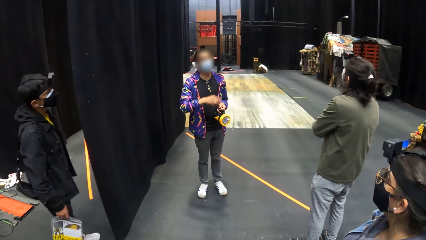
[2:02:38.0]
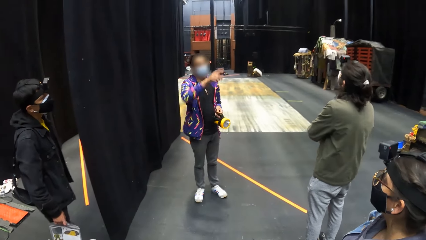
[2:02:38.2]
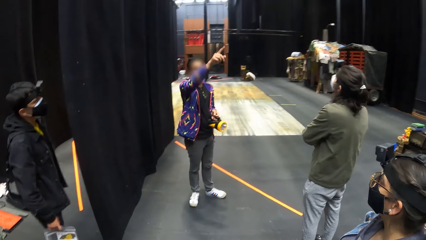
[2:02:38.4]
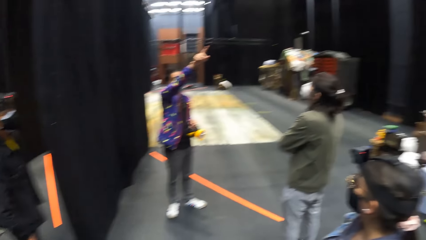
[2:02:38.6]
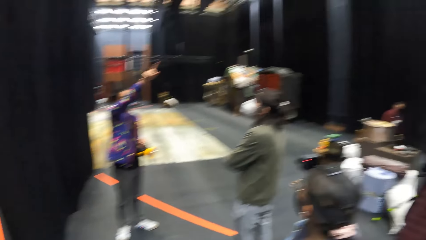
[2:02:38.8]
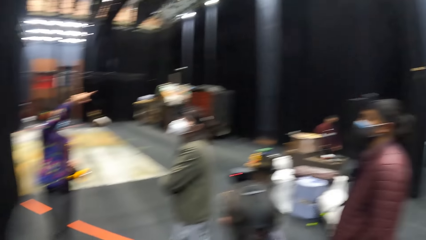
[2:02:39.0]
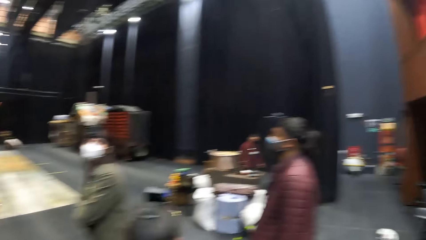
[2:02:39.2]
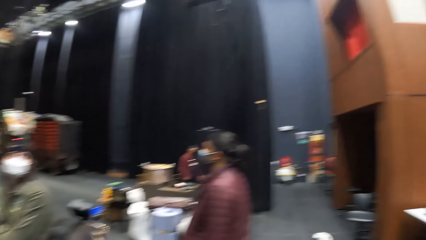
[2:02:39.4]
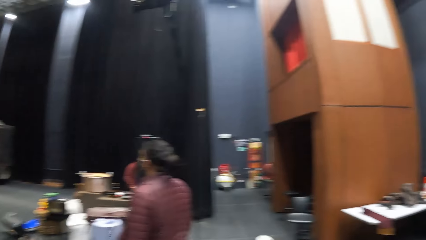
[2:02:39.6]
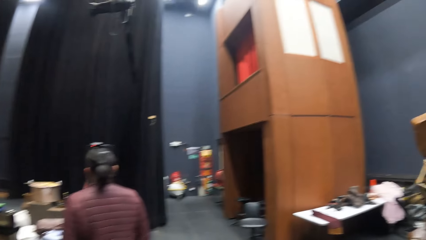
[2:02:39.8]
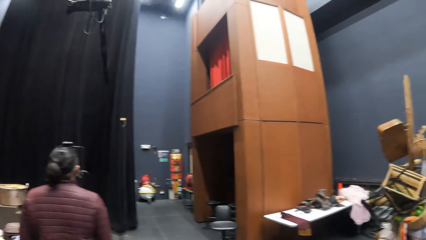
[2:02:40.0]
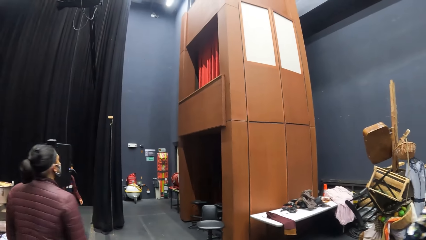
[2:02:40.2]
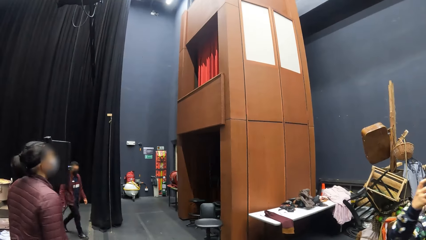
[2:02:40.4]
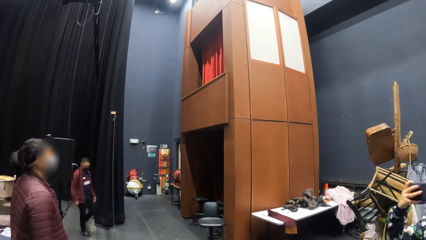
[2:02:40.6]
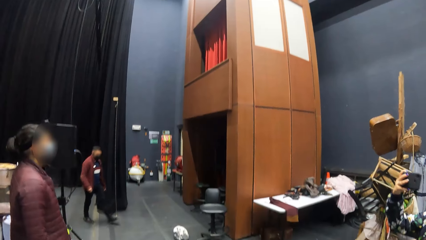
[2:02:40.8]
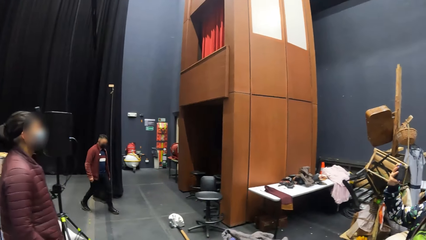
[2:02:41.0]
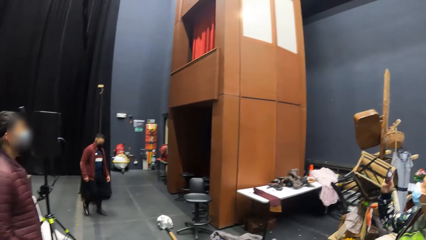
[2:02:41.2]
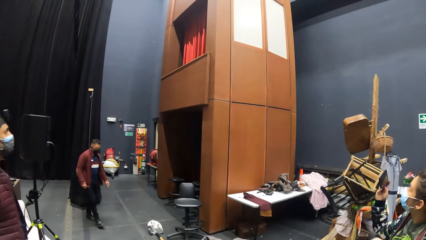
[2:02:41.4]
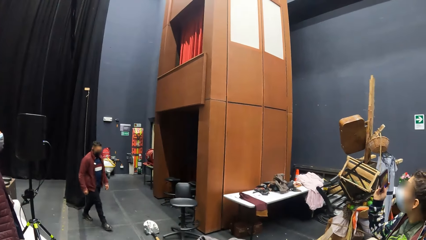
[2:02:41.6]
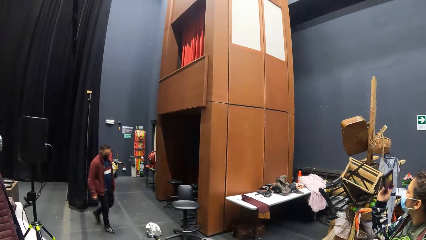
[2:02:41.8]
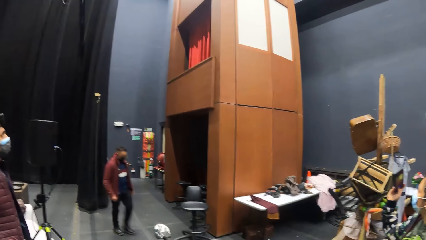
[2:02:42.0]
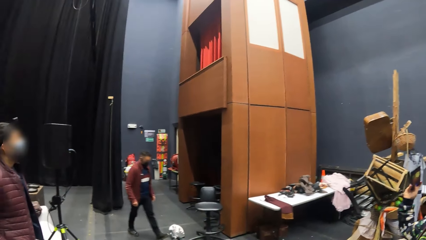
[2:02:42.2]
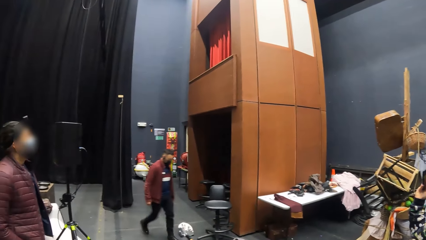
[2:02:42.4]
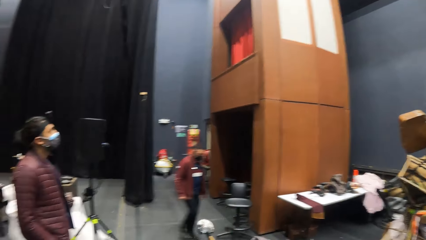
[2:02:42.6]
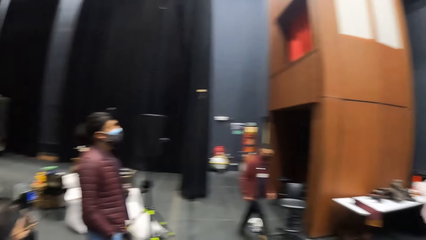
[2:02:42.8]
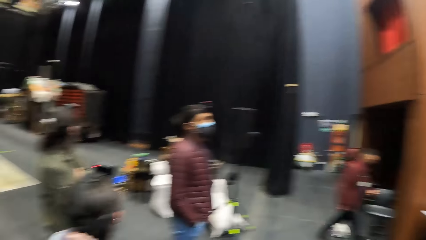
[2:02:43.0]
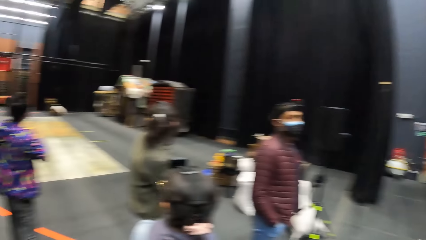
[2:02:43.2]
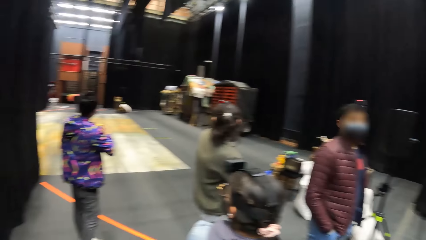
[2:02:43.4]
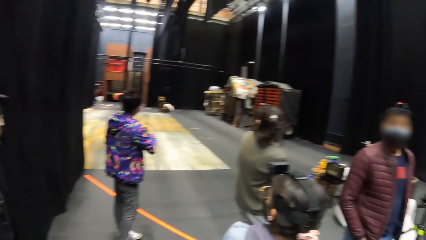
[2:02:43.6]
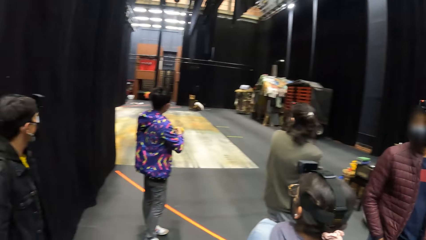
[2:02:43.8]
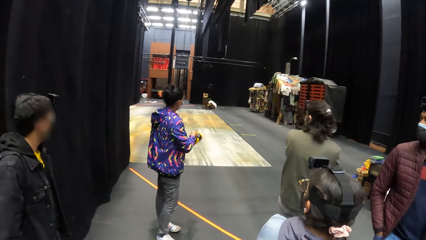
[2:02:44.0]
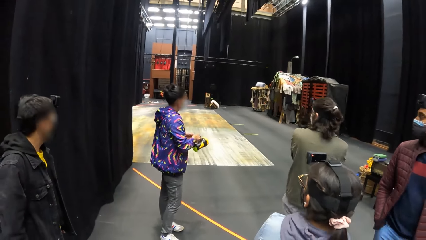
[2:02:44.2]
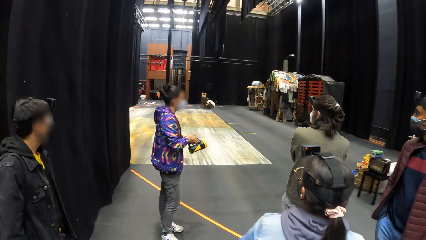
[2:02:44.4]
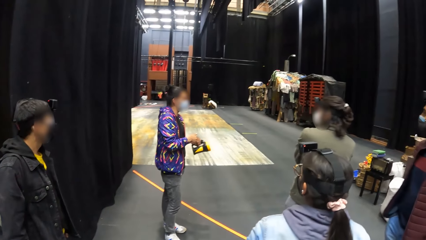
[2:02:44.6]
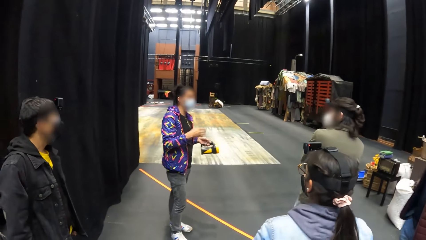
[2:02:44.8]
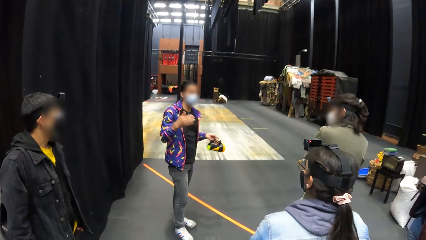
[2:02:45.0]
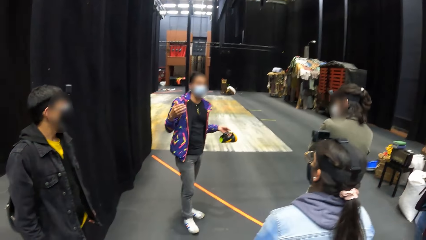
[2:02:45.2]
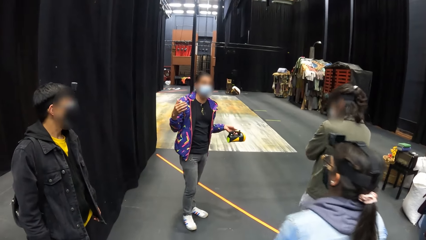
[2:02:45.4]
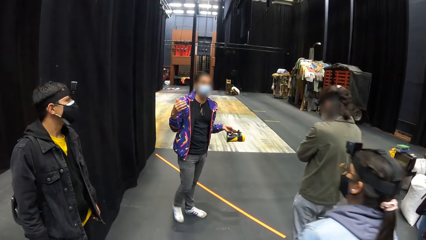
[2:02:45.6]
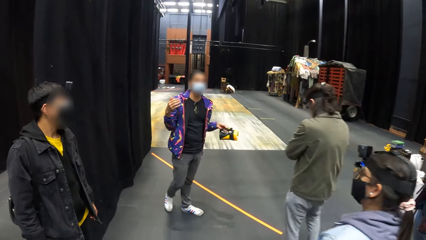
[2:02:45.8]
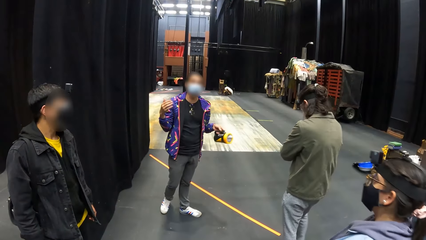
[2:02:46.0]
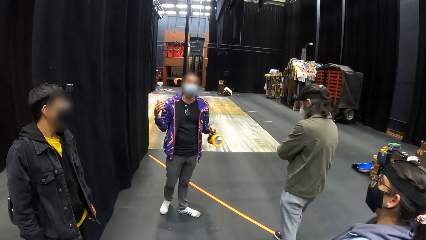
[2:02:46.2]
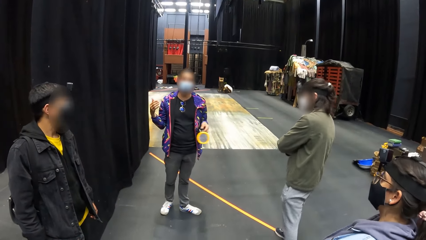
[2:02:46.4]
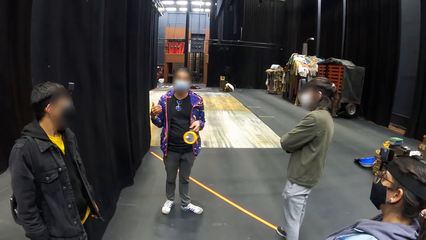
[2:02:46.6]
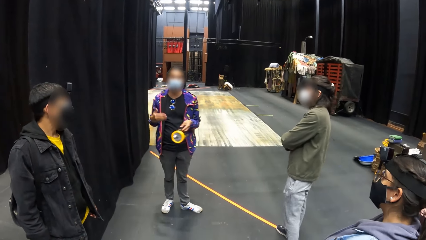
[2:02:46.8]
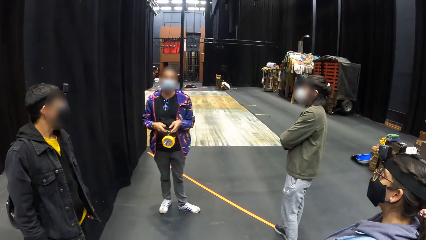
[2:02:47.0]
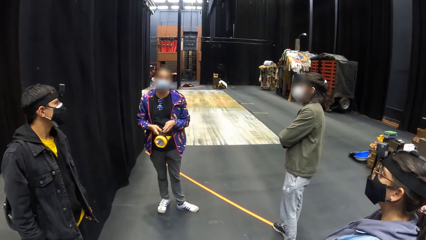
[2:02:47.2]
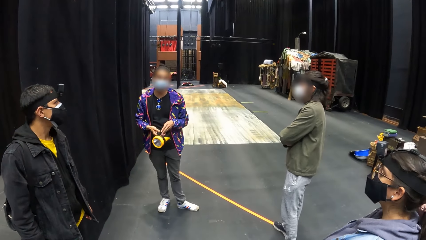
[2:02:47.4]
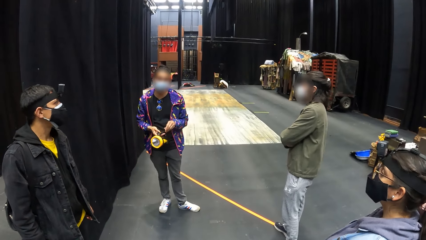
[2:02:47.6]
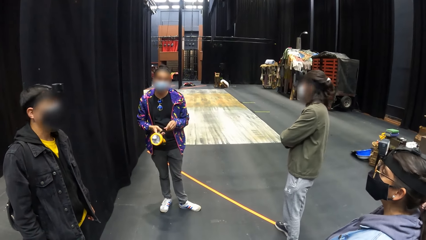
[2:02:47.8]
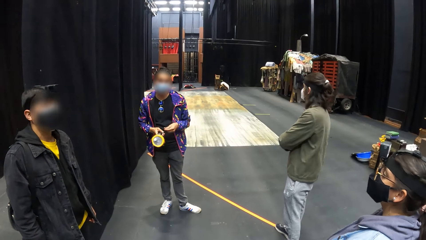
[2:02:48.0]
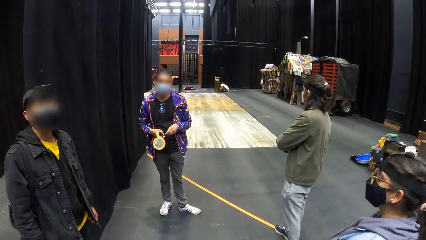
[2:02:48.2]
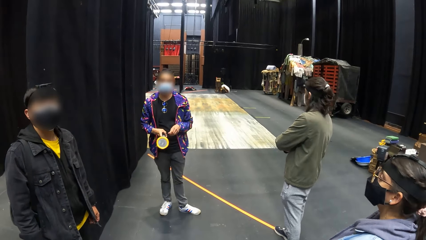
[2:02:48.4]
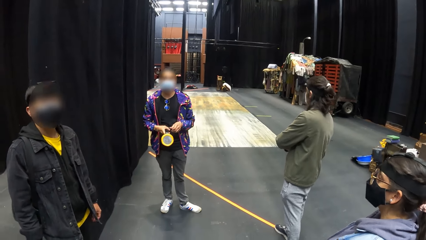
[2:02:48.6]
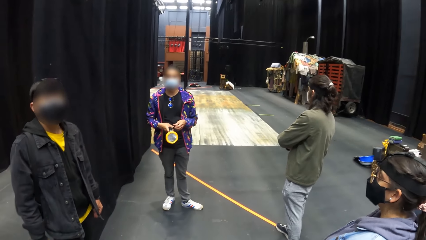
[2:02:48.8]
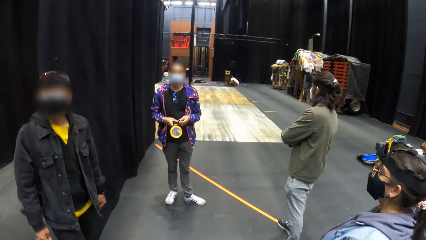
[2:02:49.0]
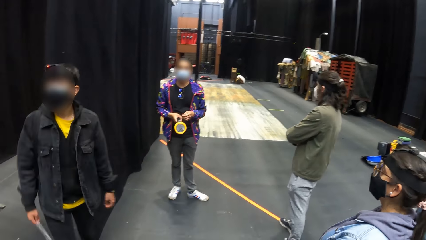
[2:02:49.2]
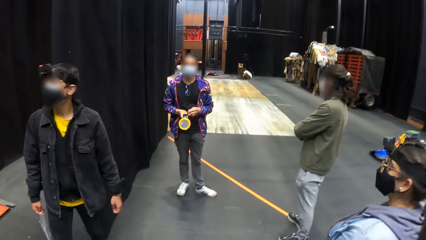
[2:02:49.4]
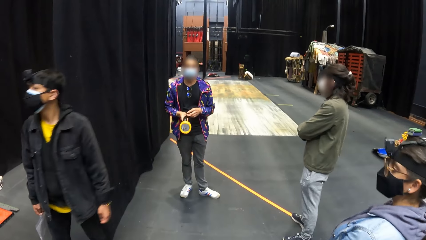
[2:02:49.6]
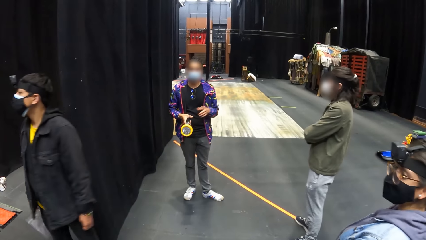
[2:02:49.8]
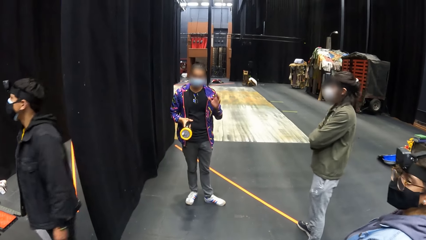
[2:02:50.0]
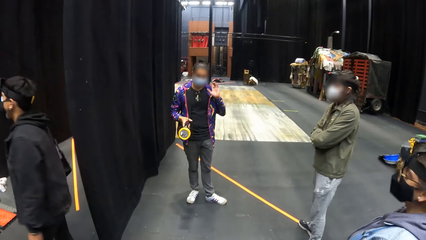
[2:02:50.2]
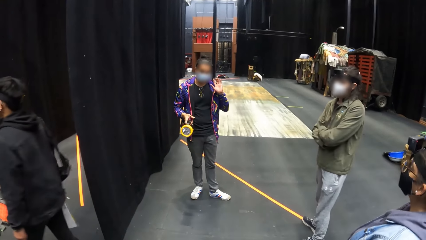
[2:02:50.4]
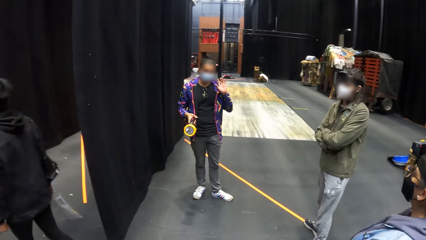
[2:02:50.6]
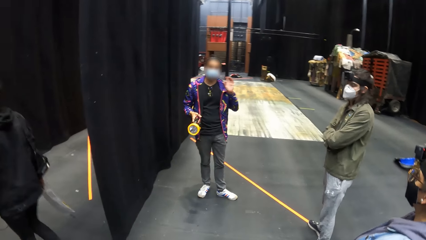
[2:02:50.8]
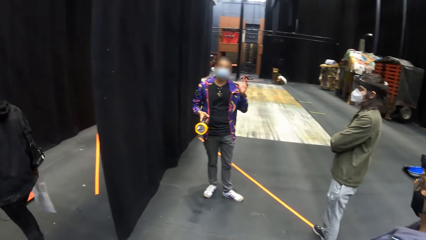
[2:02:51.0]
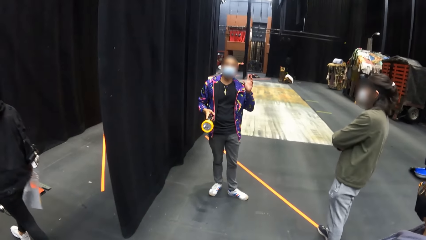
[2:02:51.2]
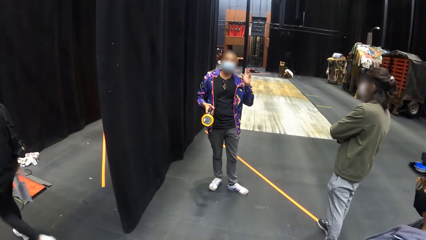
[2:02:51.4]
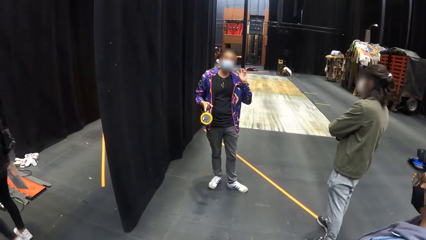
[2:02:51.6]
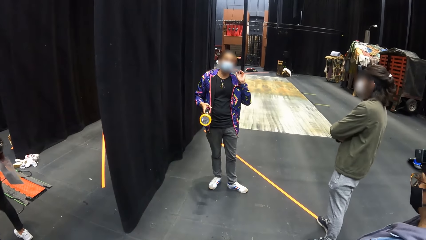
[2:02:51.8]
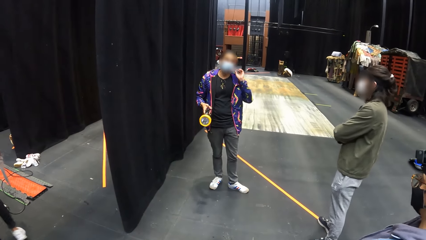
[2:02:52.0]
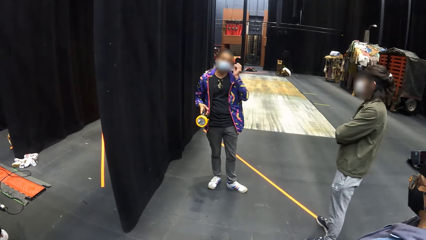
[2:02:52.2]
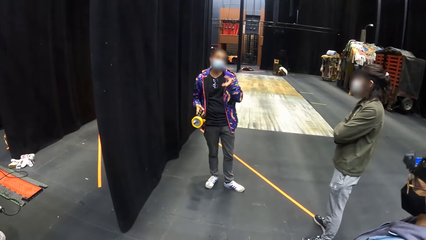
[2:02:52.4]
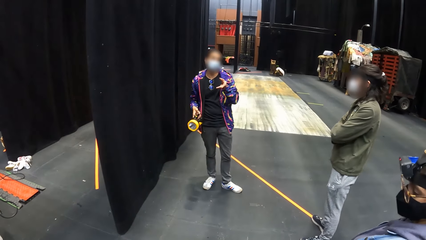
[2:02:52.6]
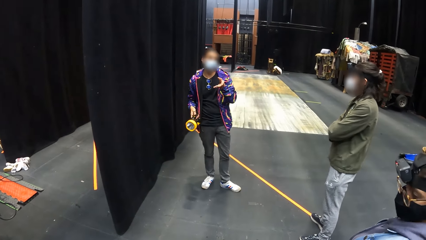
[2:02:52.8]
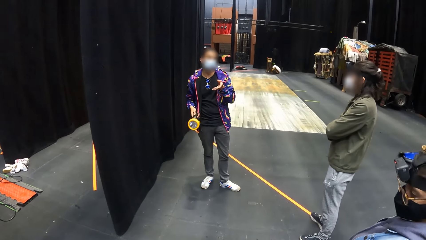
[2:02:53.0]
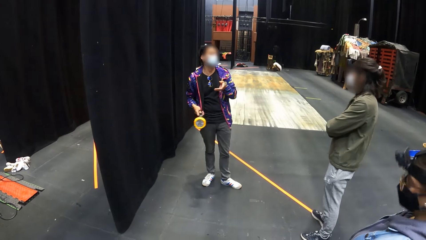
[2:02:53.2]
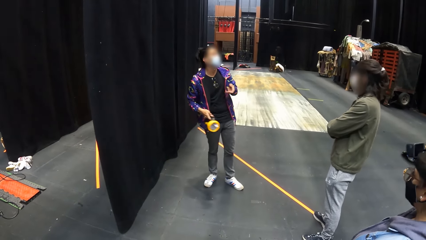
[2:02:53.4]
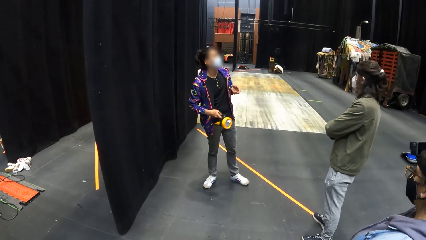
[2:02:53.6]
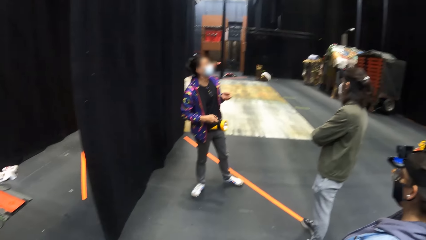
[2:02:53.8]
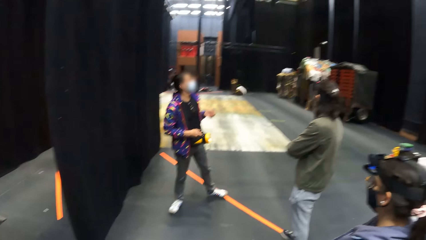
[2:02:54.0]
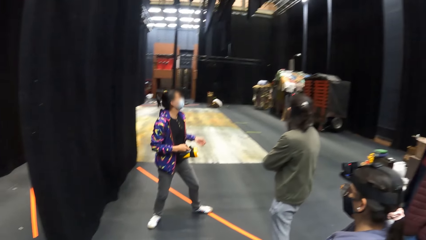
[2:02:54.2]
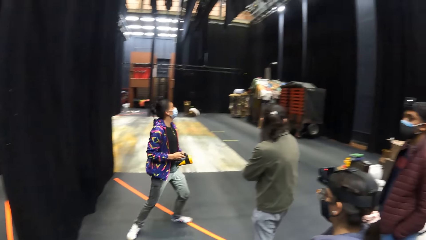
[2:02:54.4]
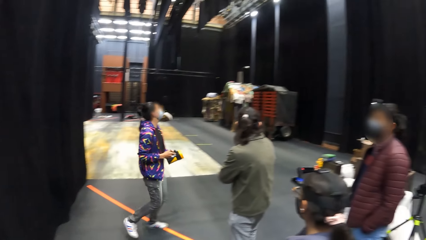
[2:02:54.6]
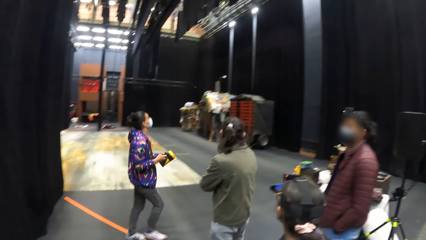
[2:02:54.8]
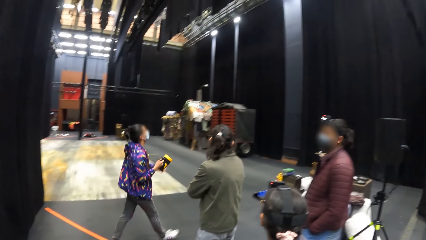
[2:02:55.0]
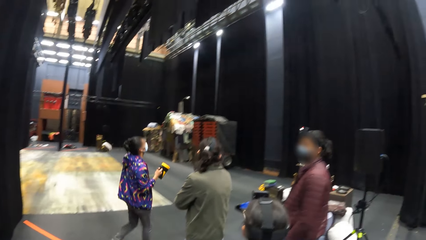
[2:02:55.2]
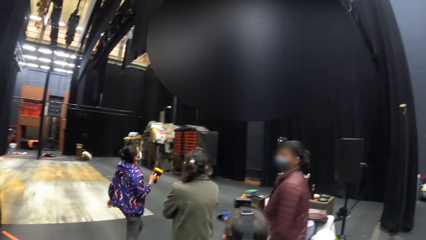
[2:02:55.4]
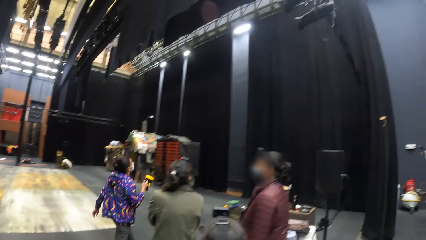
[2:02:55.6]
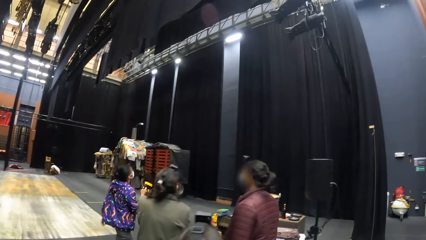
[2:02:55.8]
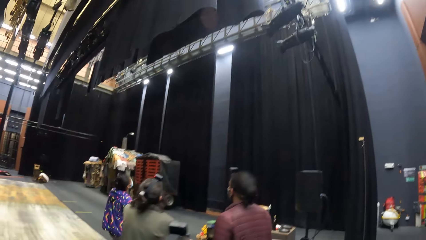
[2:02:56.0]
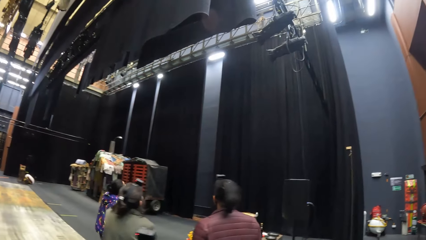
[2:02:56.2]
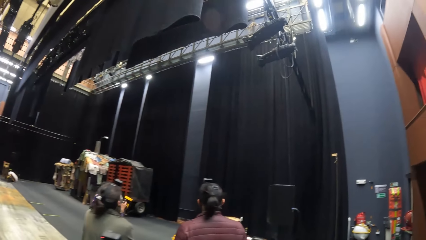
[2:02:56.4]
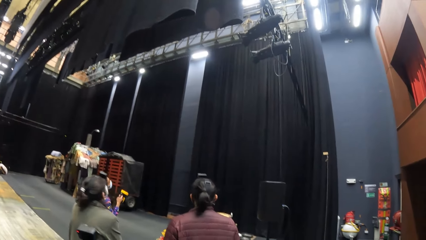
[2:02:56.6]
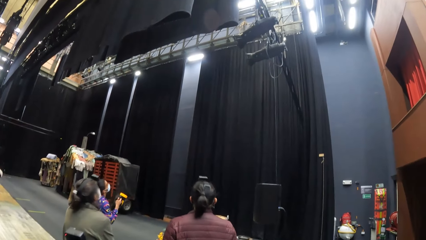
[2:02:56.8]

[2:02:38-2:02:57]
A woman points at something. The camera wearer looks around. A man looks around. The woman looks around and converses with friends. The woman switches the lamp in her left hand to her right hand. The woman moves her hands, walks around the theatre and torches the roof.
